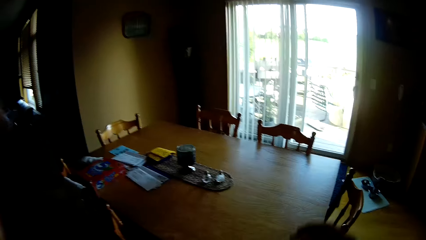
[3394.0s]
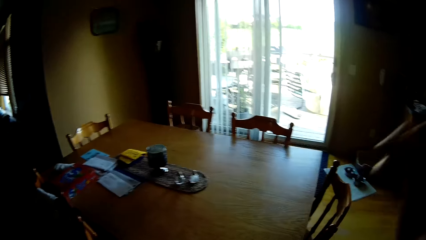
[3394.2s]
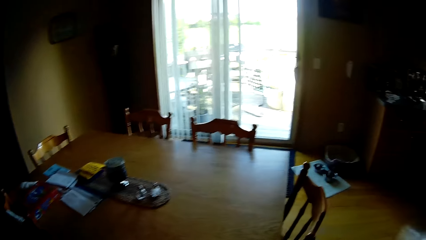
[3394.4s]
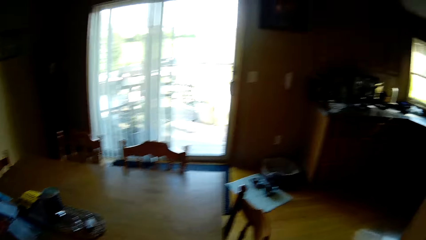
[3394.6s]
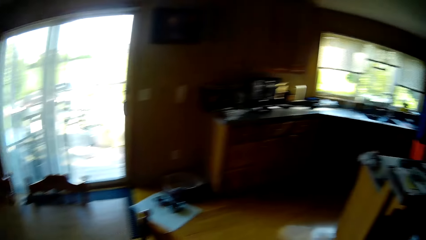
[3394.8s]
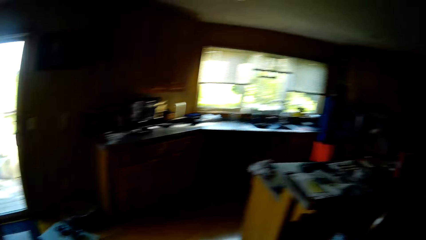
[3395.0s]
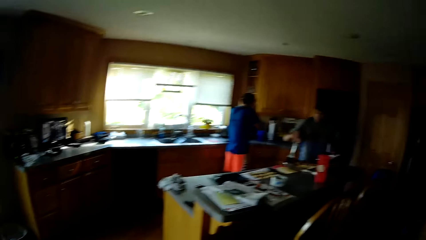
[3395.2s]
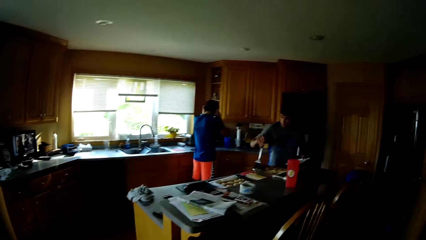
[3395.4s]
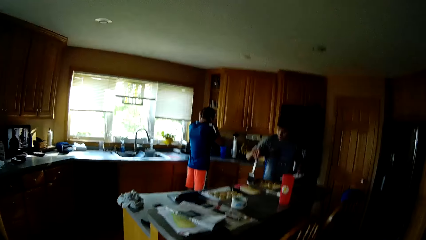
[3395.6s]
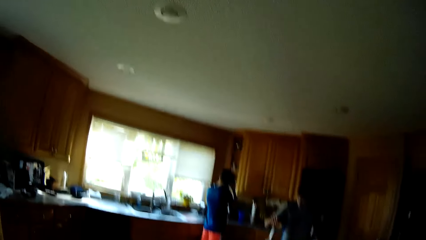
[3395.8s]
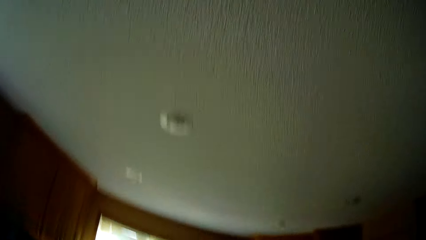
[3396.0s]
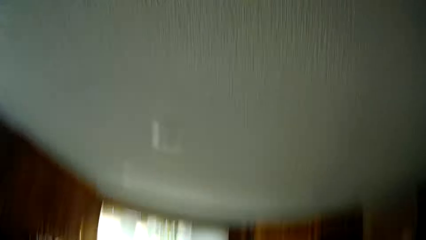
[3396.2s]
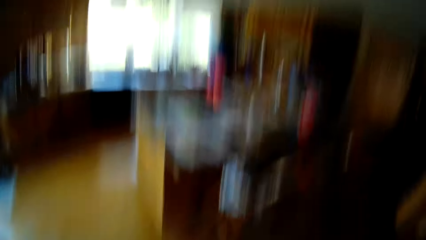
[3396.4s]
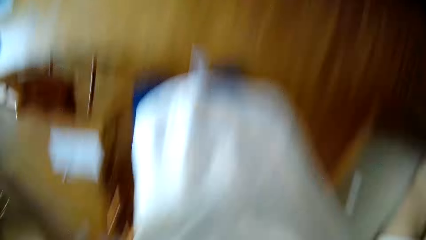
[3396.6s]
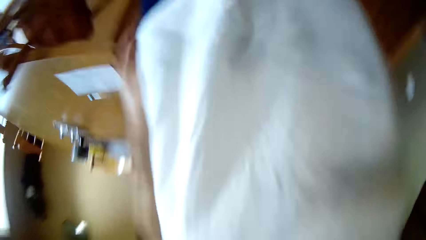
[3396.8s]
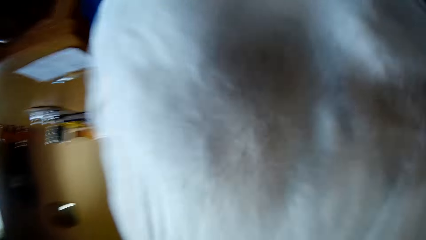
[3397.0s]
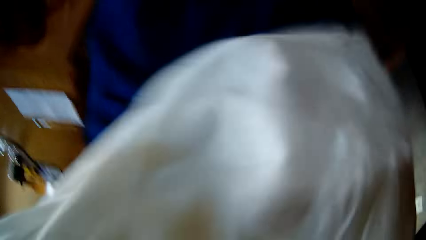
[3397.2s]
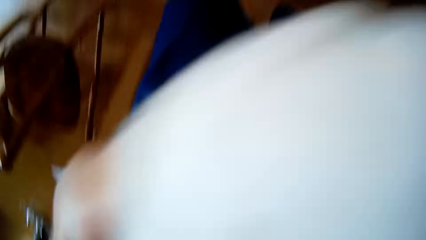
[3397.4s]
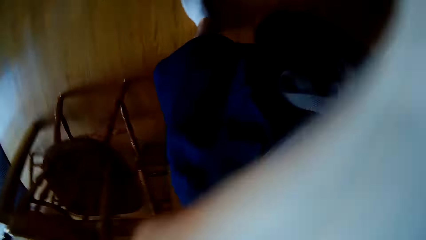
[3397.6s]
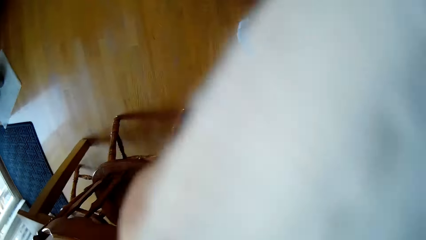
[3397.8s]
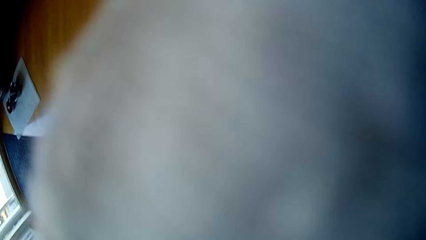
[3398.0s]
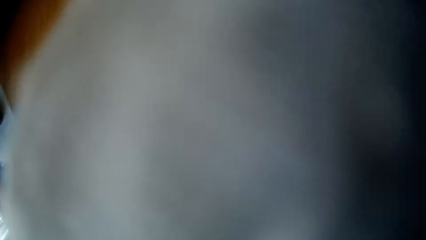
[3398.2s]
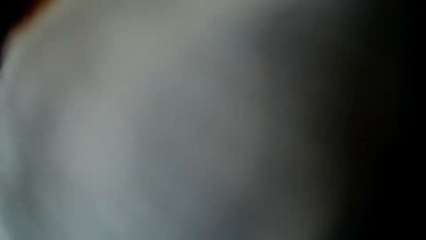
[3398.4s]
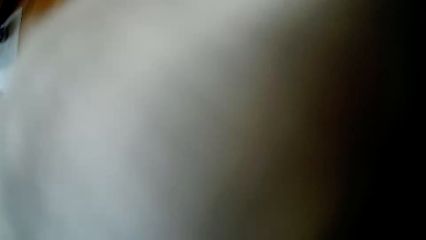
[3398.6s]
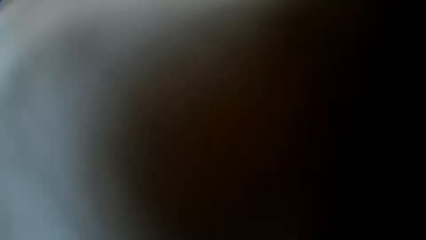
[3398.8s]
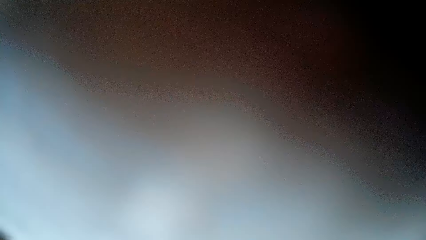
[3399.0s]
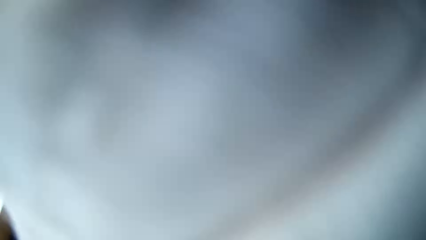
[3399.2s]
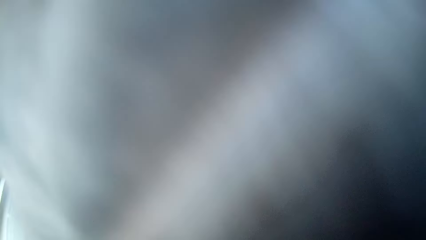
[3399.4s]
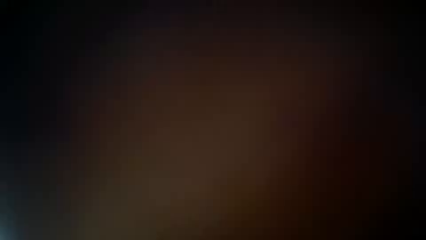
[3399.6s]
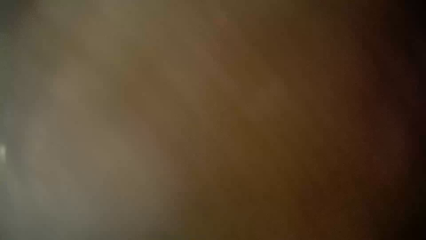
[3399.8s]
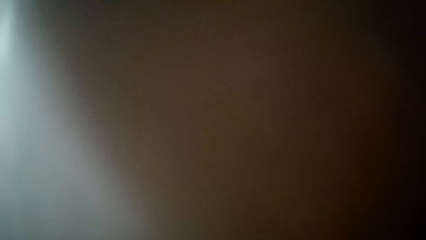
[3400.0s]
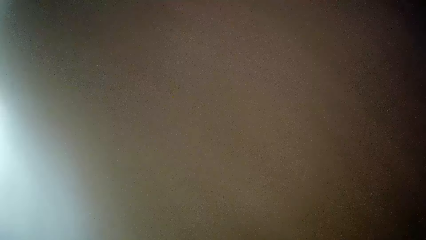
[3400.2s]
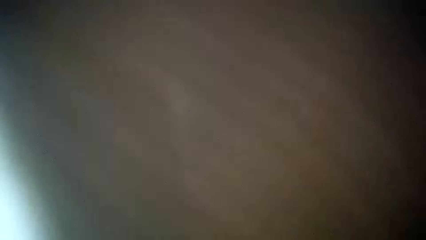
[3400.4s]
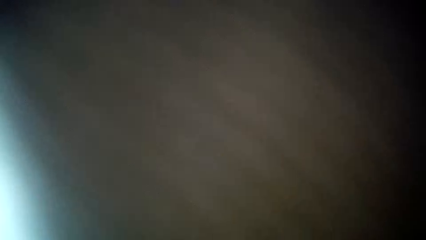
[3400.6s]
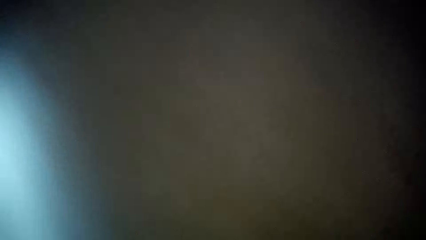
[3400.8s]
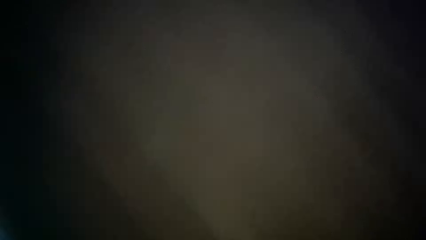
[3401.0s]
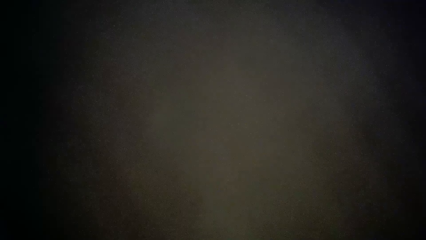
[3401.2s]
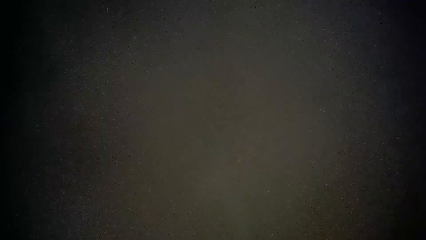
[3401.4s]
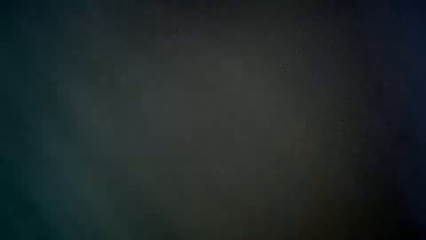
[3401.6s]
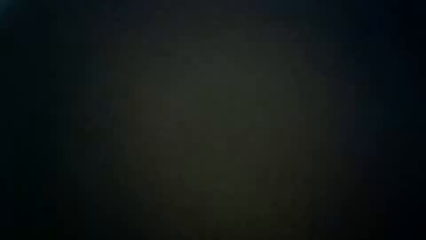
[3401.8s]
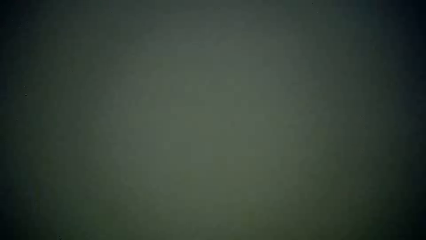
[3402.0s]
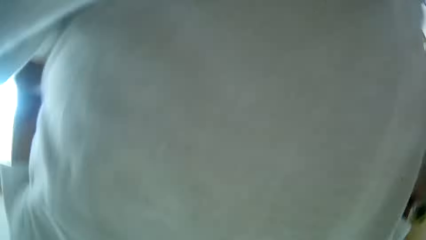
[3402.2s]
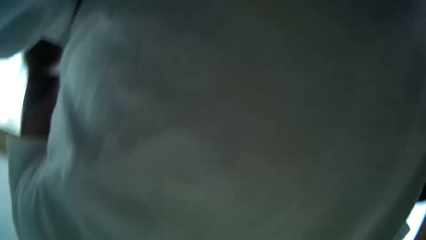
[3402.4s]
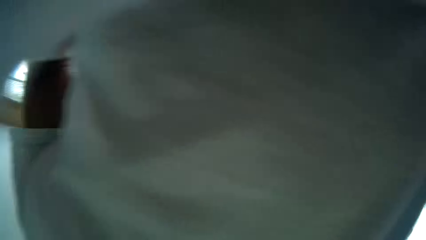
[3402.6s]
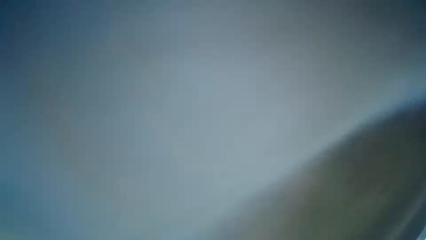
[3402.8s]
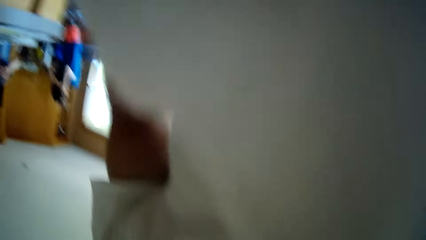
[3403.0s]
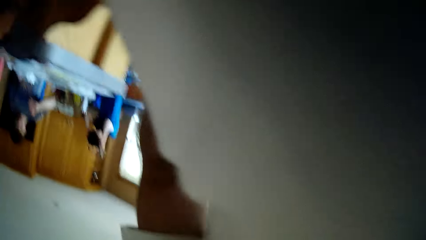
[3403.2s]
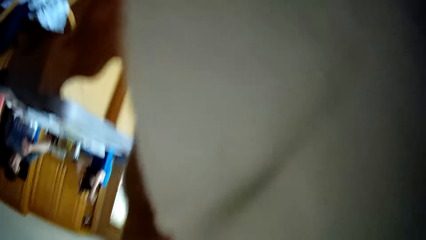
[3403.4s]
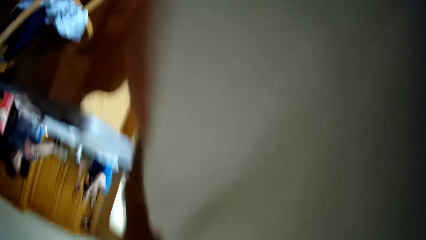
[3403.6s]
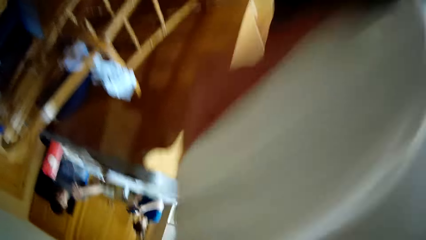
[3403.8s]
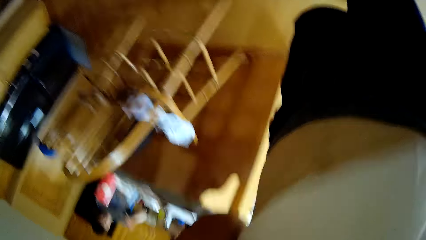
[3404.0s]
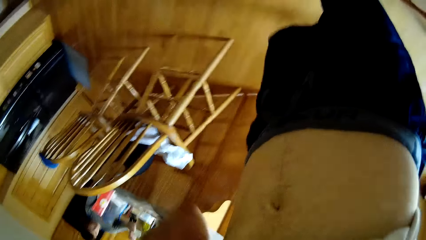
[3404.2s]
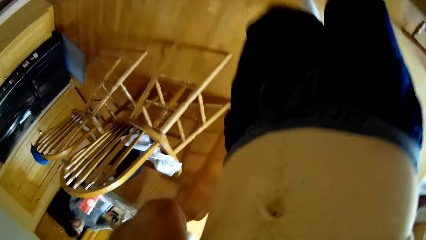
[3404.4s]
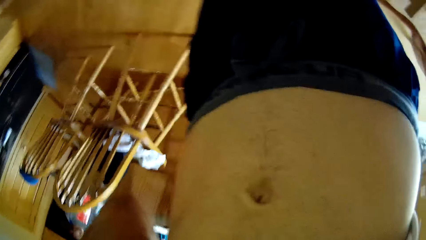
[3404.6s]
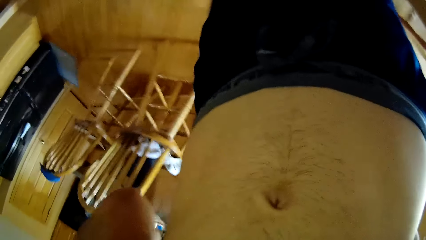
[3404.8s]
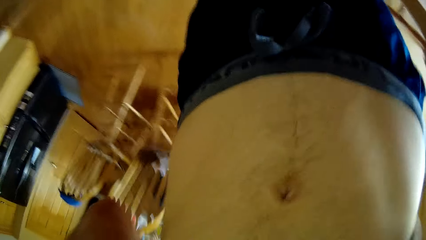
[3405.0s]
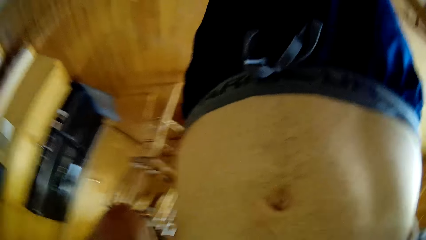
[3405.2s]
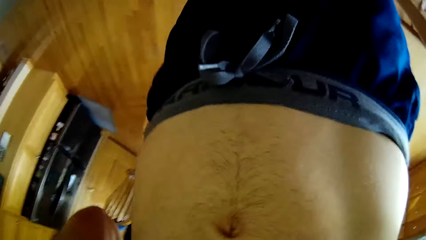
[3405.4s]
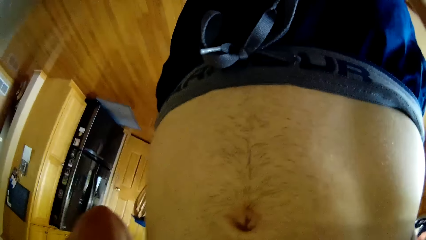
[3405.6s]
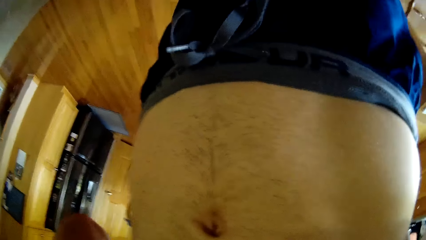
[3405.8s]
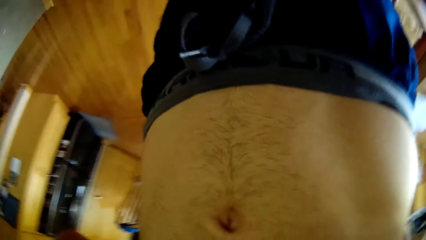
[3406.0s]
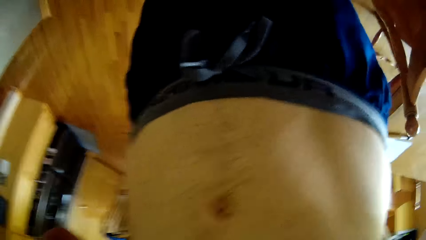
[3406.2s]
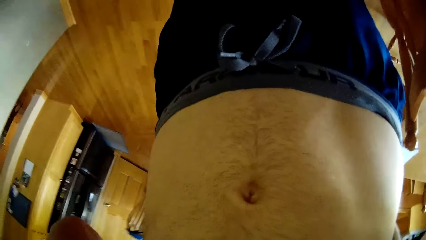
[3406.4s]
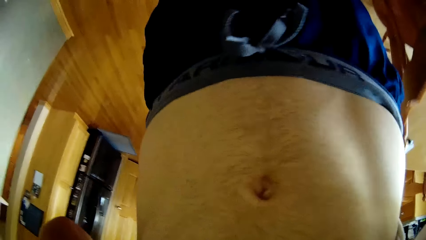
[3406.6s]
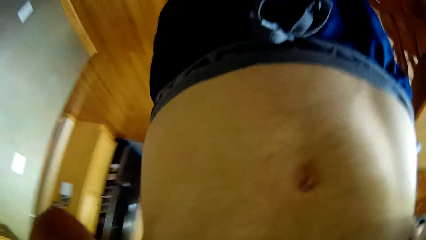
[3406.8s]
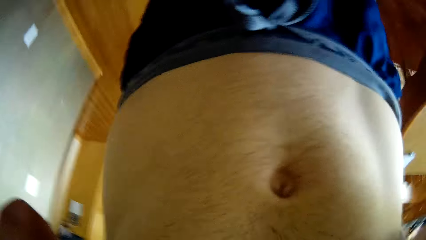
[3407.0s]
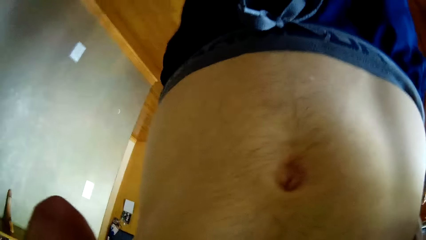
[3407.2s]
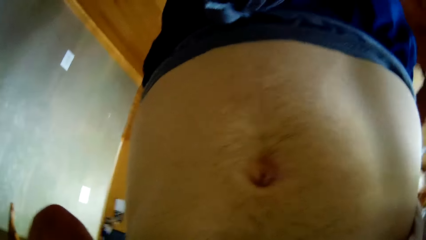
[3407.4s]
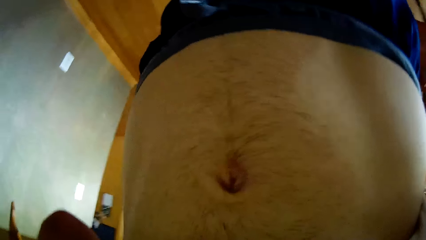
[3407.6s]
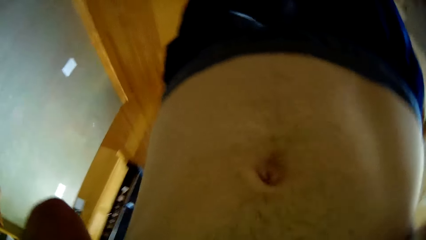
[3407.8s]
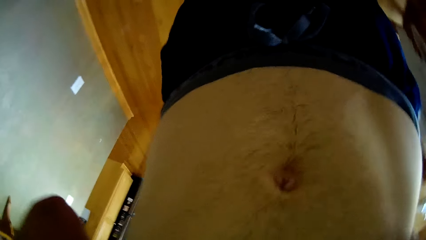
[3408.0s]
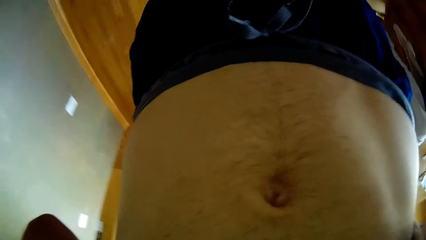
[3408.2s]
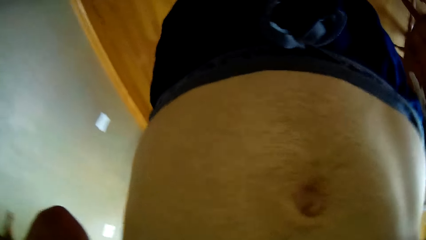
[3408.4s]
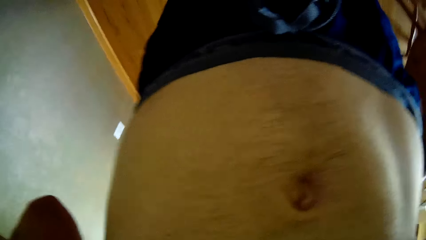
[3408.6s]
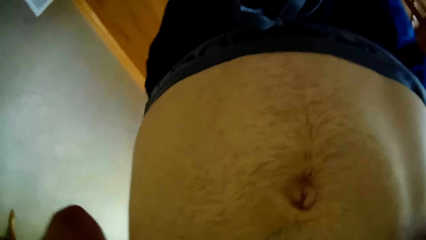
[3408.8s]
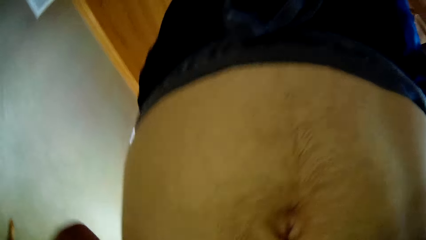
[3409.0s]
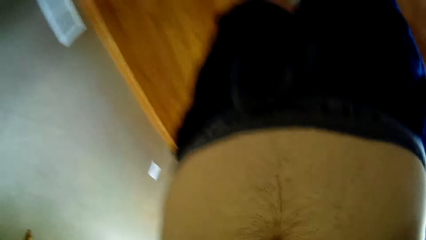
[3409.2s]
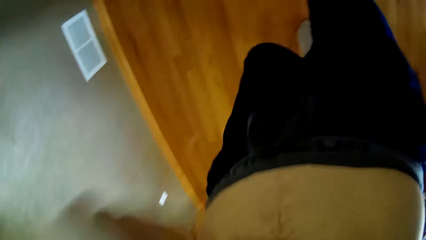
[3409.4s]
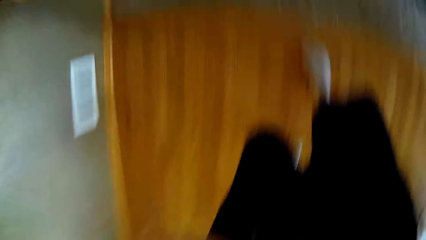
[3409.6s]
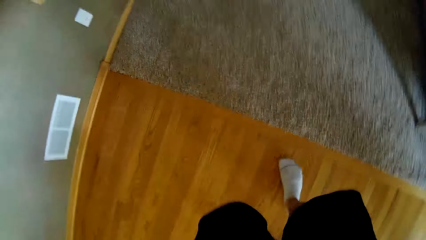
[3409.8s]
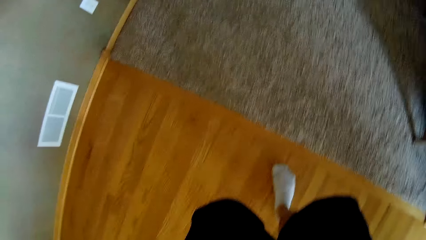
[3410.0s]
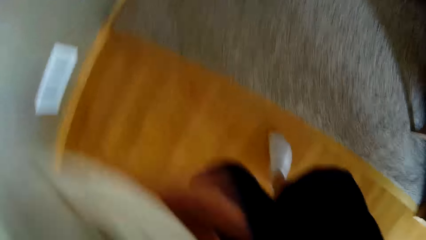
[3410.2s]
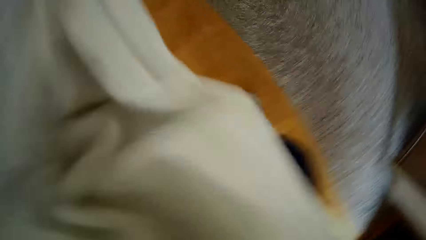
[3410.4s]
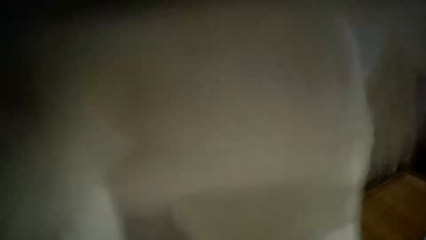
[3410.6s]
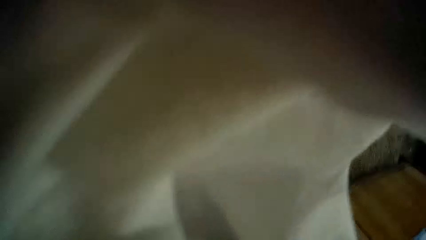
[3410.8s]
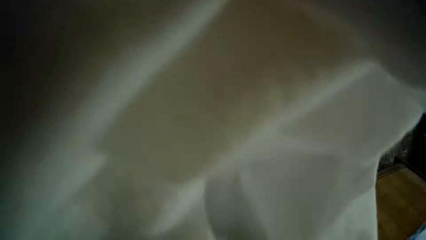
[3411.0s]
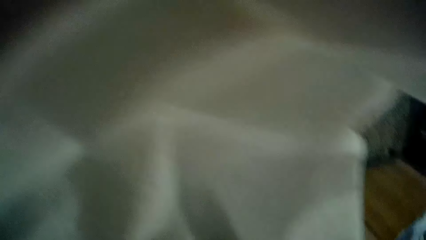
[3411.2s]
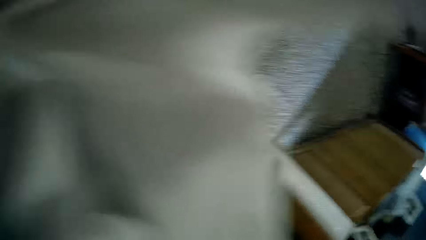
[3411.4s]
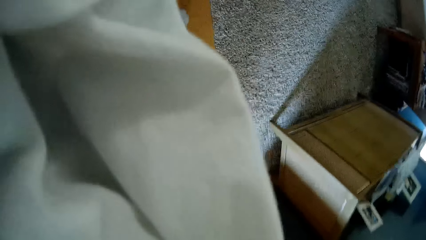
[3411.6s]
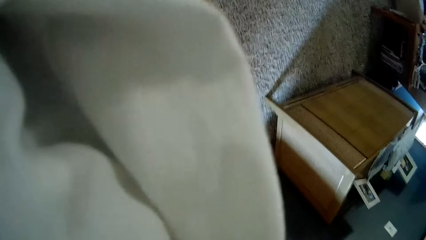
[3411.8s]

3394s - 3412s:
The camera wearer looks in the direction of the men. He raises his right hand. A man stands along the countertop. Another man holds a cup of tea. The camera wearer looks at the ceiling. He covers the camera lens with his cloth. Another man removes a T-shirt. The camera wearer places the camera lens in the direction of his stomach. He walks around the kitchen. He covers the camera lens partly with his cloth.
